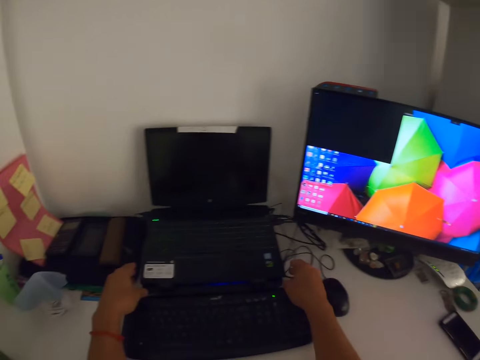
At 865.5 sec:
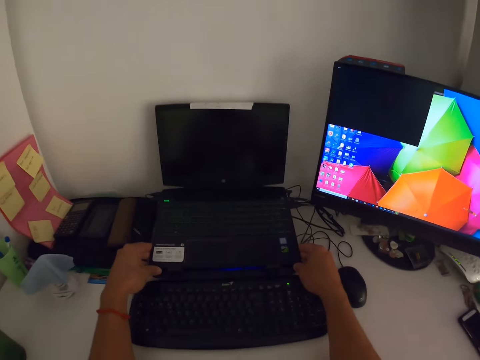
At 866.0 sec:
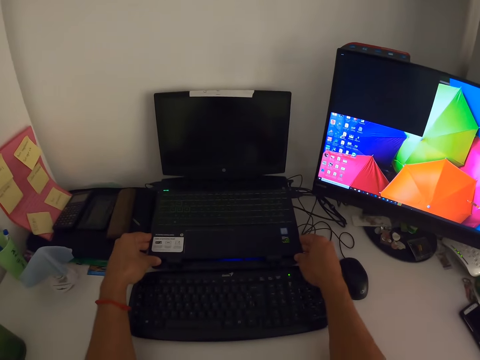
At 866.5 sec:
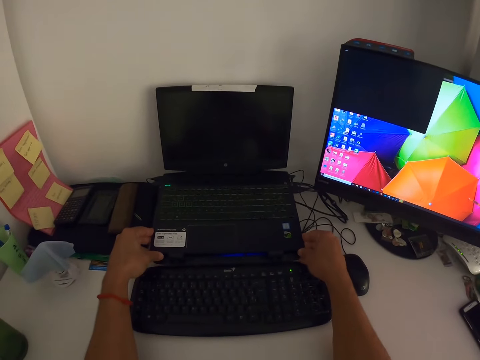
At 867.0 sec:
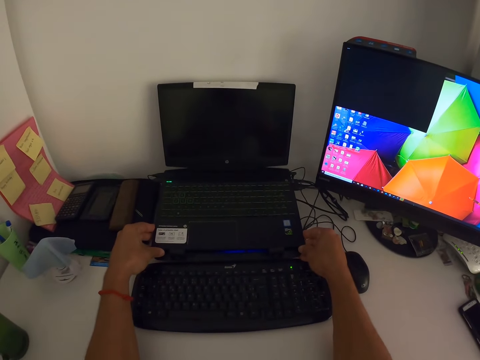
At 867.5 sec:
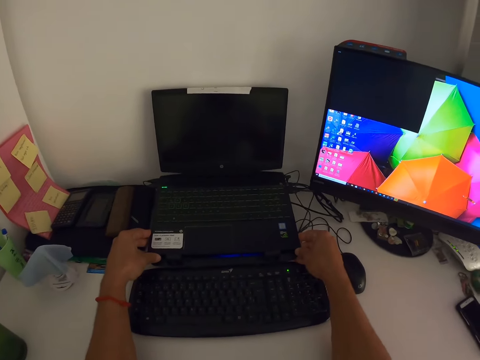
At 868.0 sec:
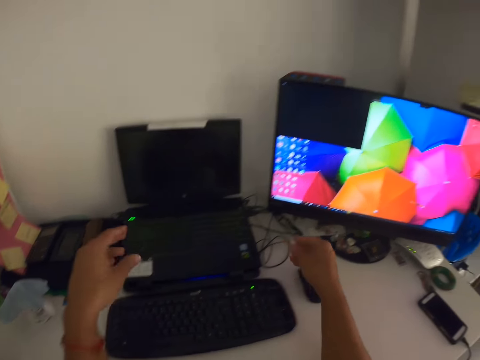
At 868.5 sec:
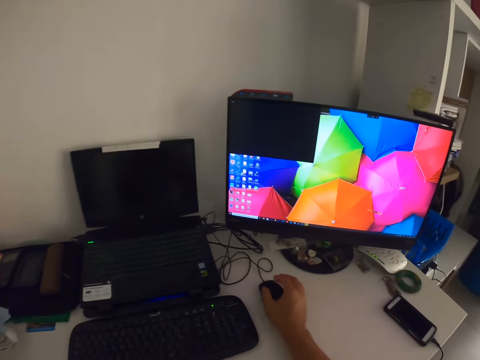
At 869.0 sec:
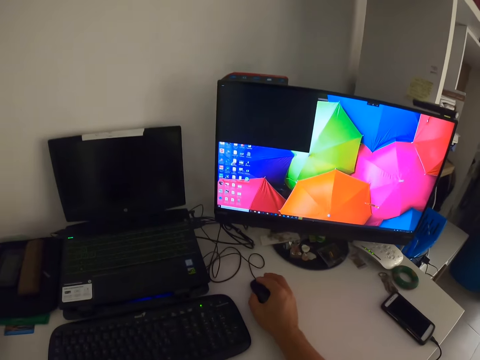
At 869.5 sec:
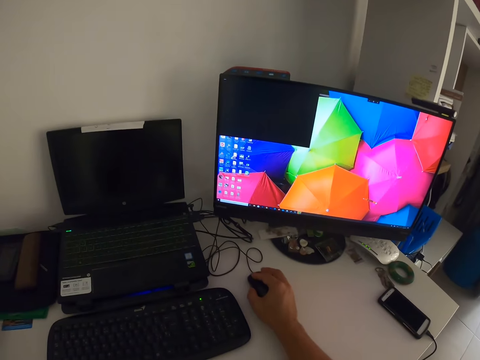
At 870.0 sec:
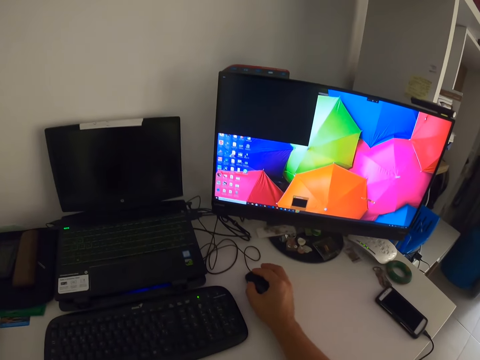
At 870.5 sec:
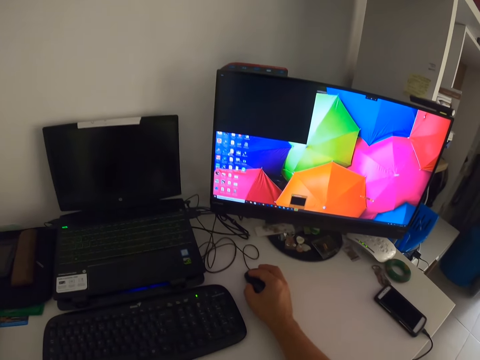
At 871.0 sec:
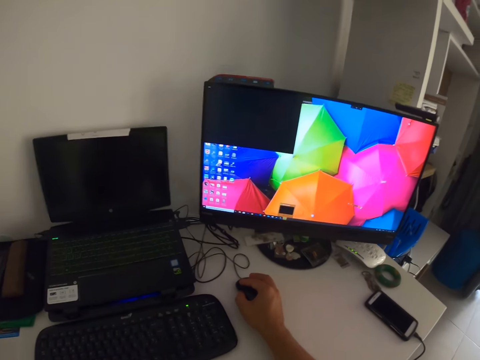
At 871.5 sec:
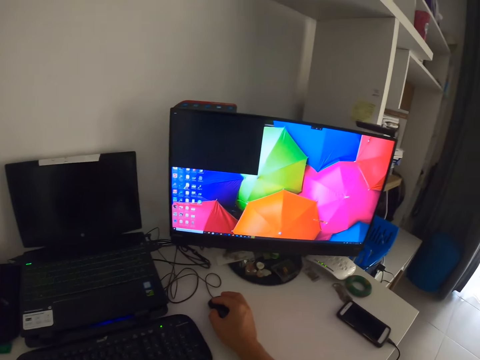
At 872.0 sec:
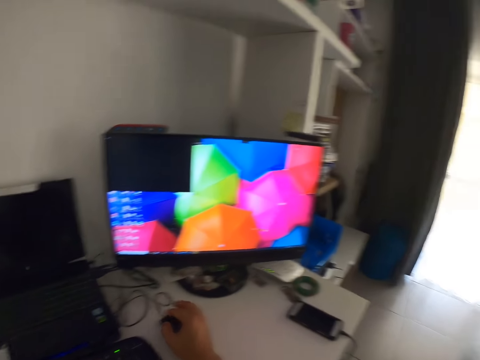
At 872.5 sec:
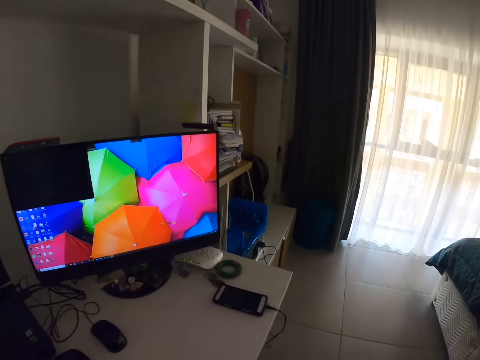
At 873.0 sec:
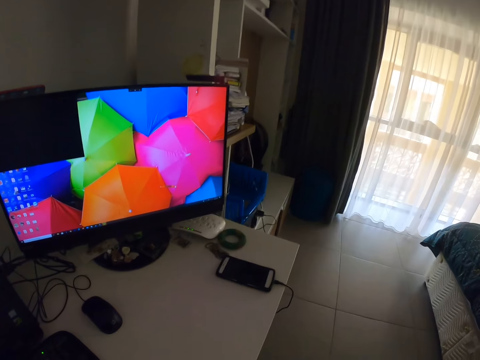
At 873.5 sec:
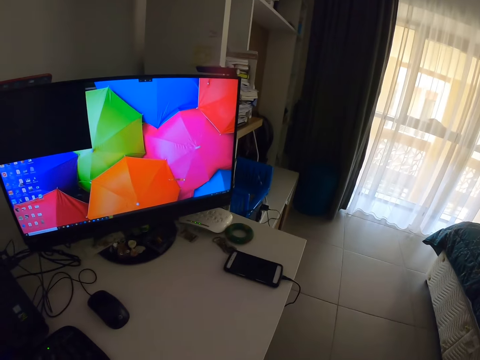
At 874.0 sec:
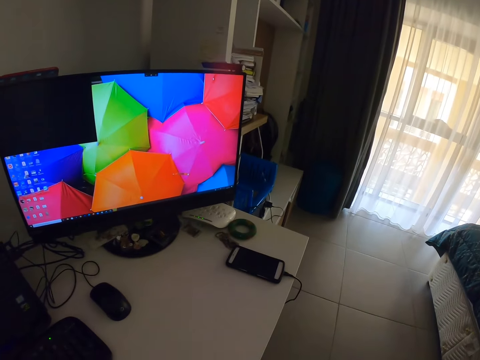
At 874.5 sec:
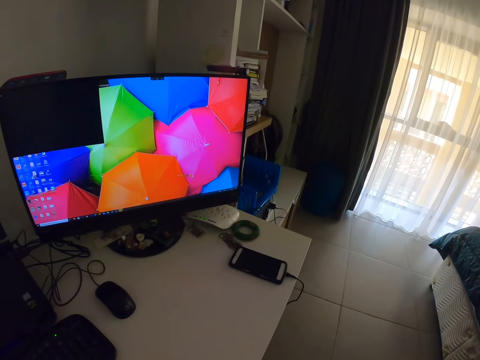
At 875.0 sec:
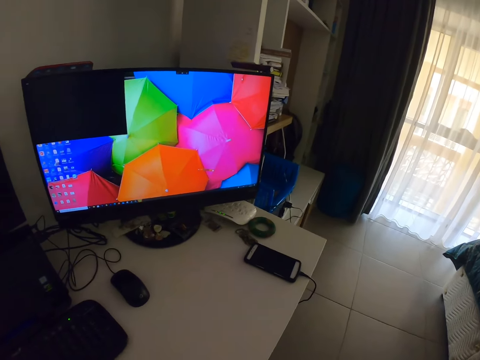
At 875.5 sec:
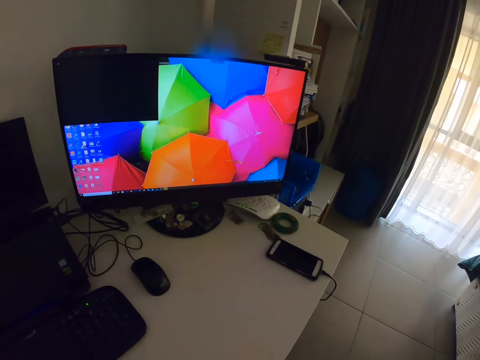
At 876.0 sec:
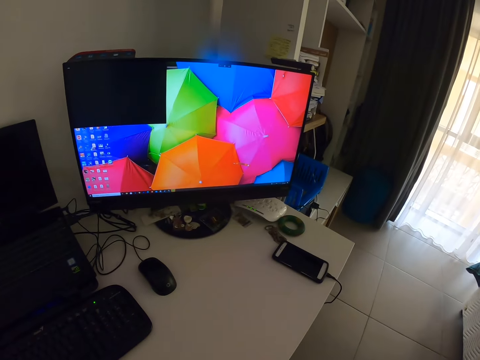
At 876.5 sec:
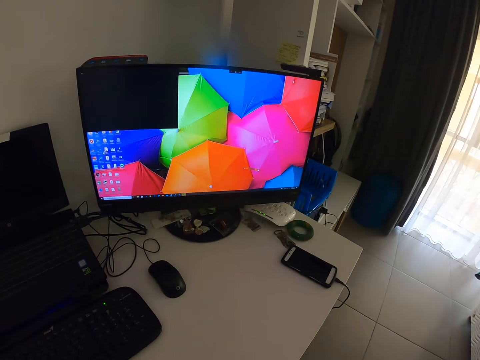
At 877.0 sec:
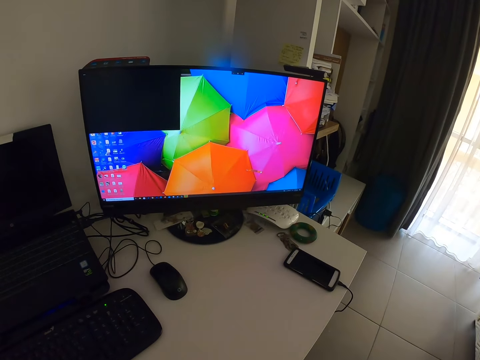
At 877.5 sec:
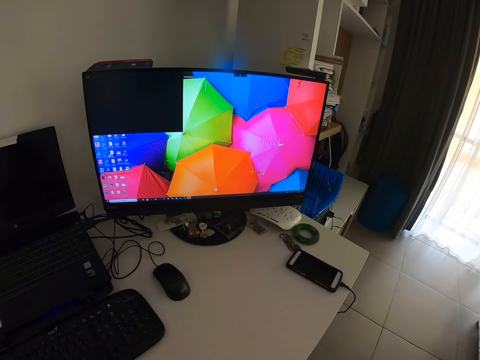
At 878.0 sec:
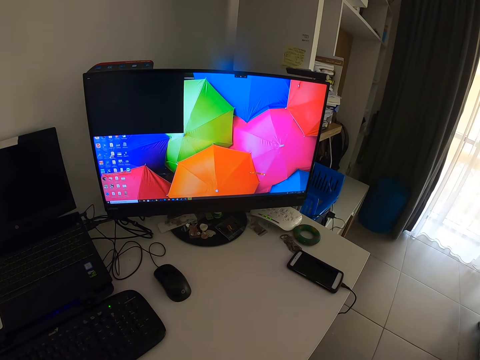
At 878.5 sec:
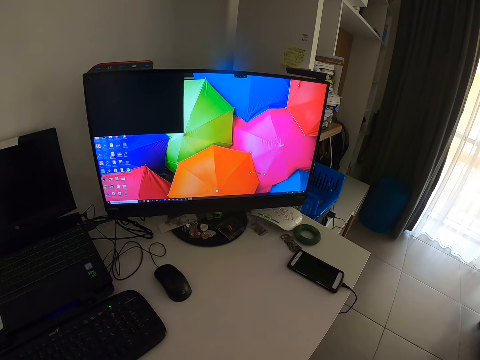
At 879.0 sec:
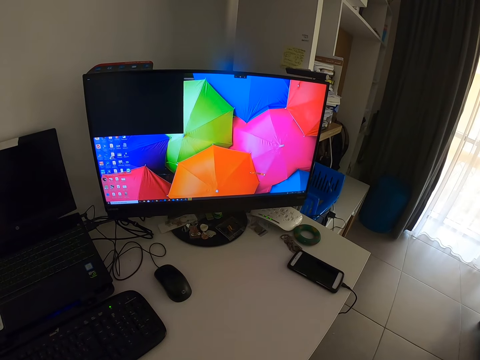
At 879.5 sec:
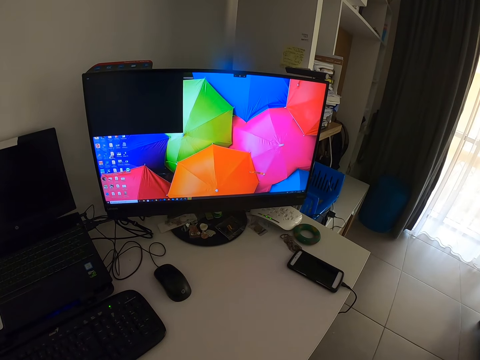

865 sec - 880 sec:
The camera wearer lifts the laptop. They hold the laptop with both hands. They remove the hands from the laptop. They hold the mouse with the right hand. They operate the computer. They look around the house. They look at the monitor.

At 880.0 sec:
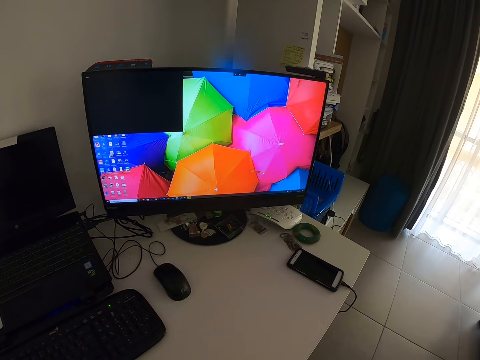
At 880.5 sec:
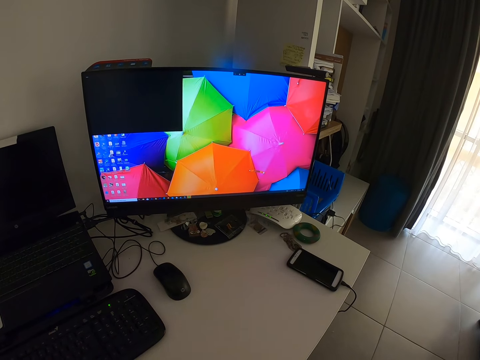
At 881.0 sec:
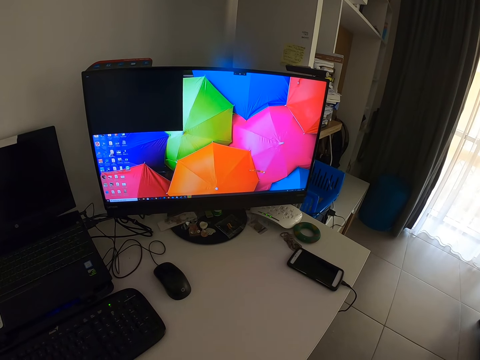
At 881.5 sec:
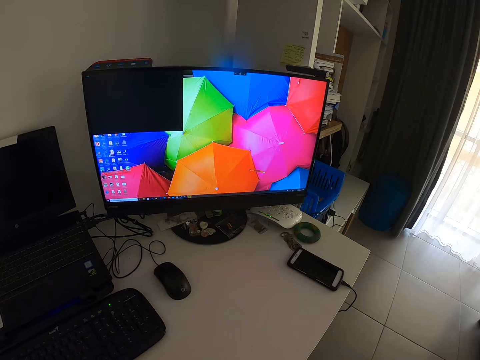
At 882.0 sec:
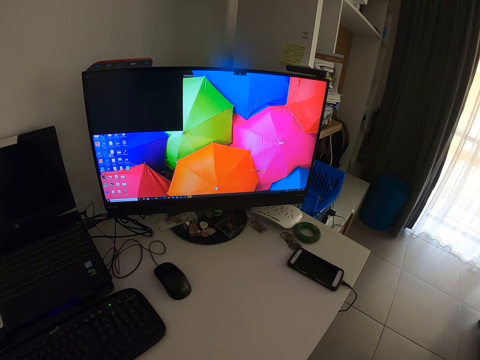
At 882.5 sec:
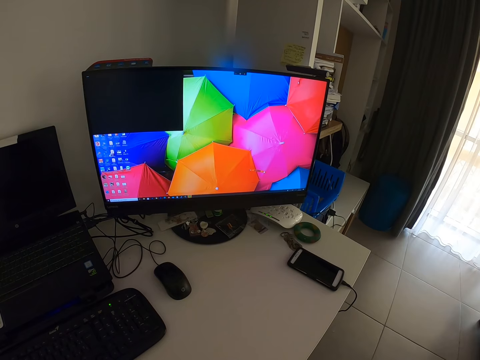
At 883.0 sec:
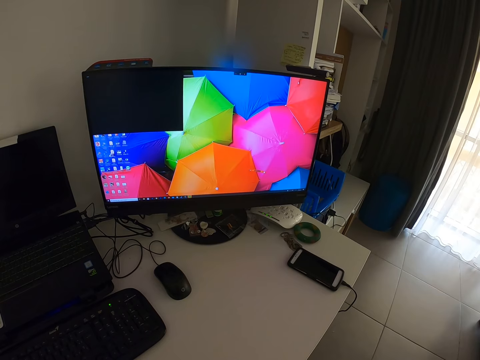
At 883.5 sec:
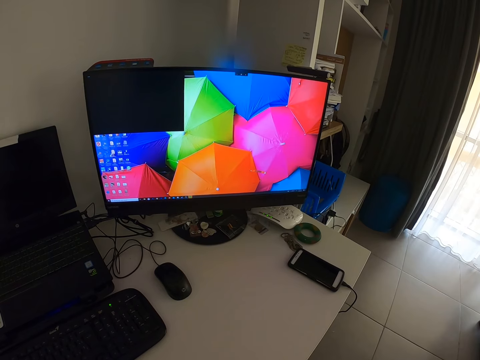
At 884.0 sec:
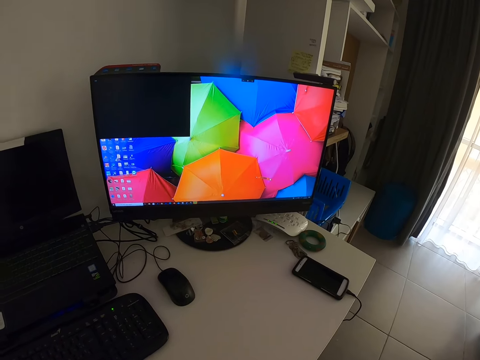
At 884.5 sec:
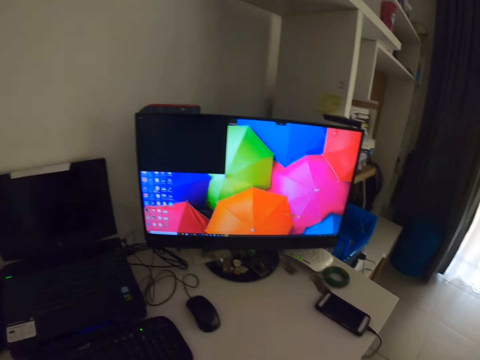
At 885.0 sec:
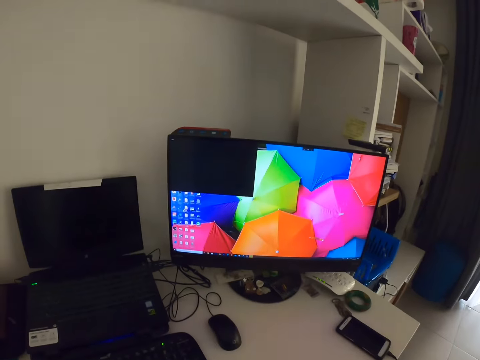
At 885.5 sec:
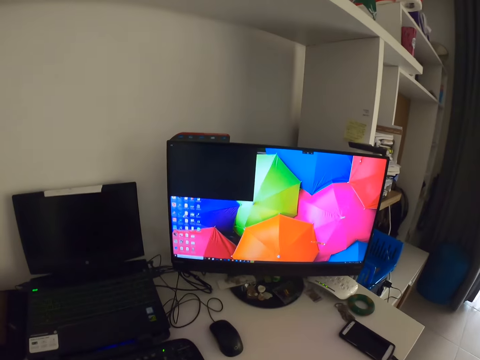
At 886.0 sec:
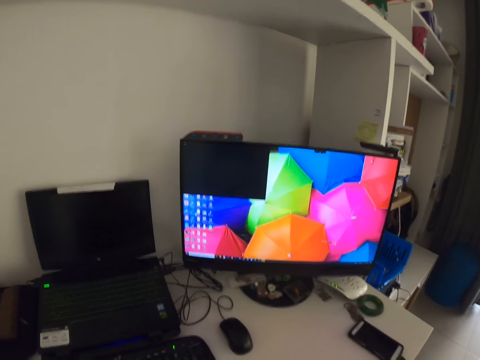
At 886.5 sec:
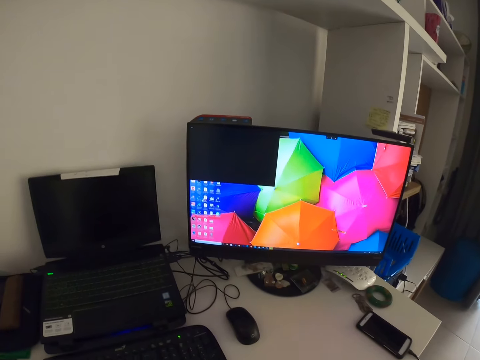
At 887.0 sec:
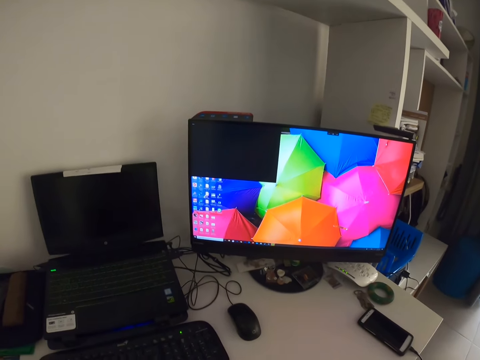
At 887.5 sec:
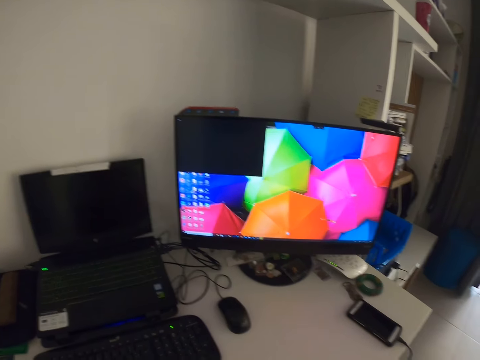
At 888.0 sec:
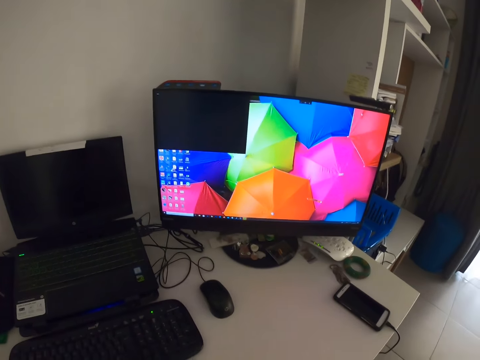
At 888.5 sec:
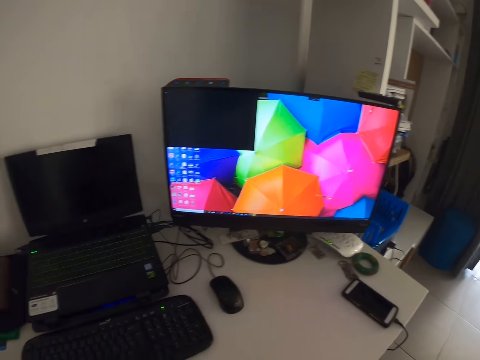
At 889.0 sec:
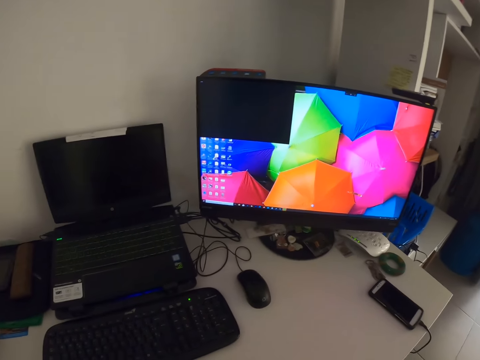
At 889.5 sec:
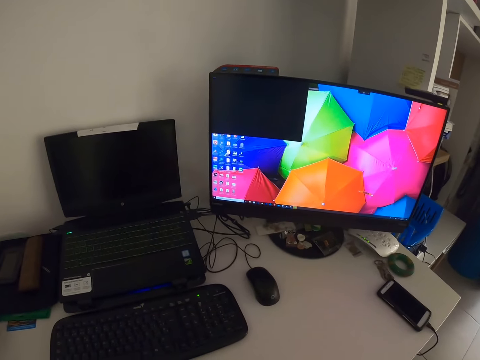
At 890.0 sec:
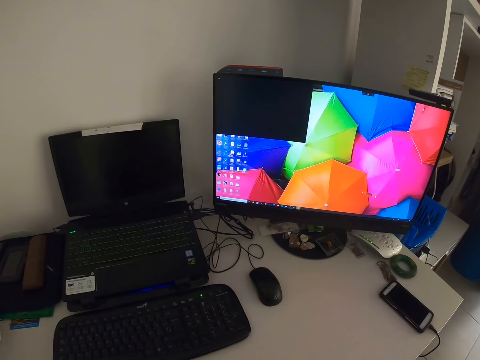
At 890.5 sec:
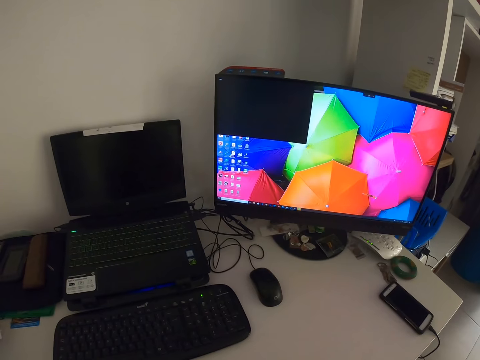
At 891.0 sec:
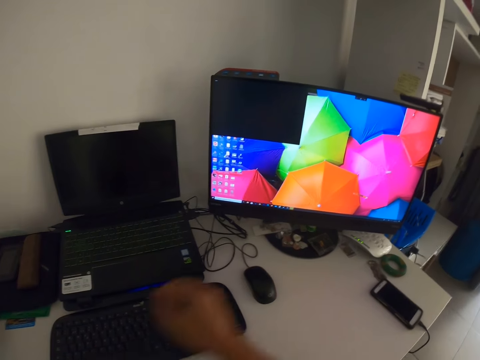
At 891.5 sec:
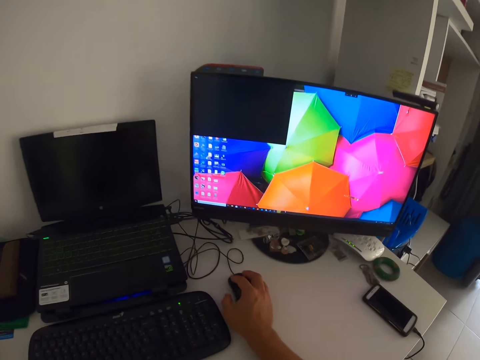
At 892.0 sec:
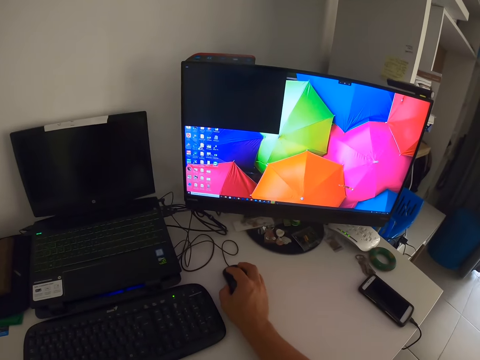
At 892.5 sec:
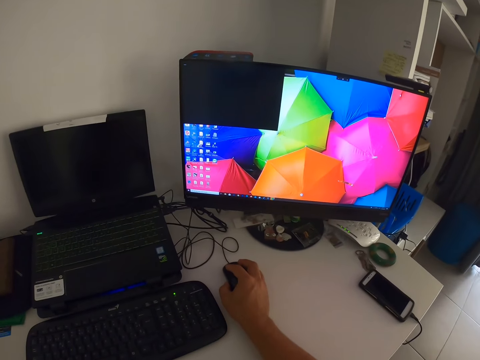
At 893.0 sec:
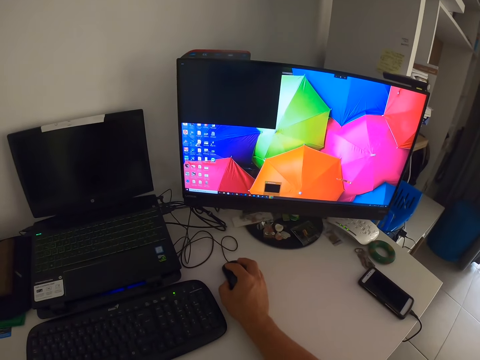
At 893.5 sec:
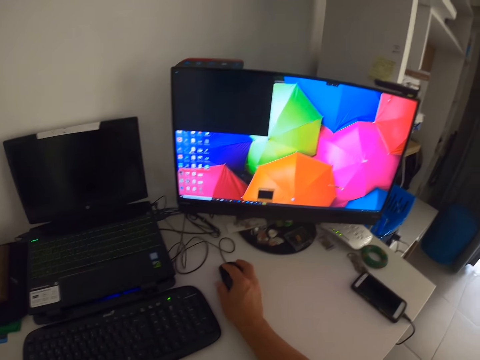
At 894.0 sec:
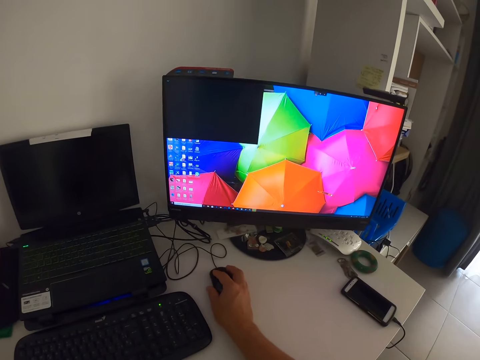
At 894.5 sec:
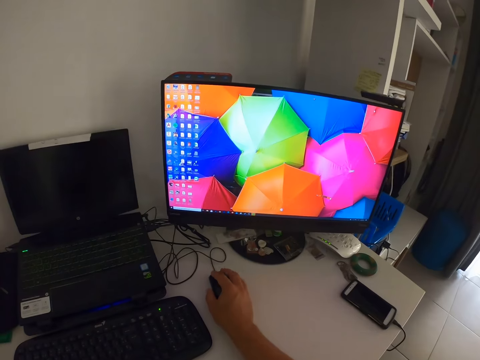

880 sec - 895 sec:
The camera wearer holds the mouse with the right hand. They use the computer.
